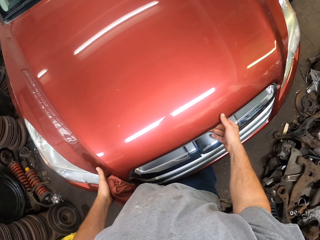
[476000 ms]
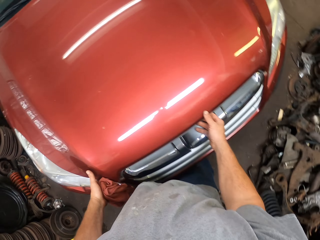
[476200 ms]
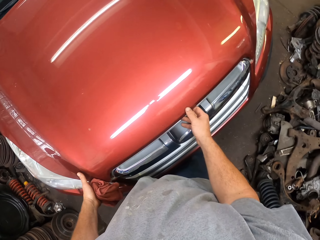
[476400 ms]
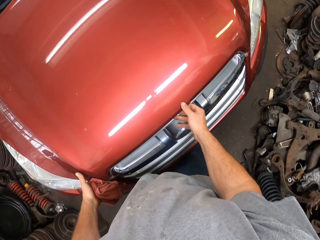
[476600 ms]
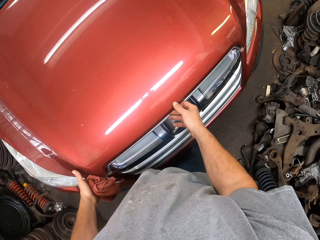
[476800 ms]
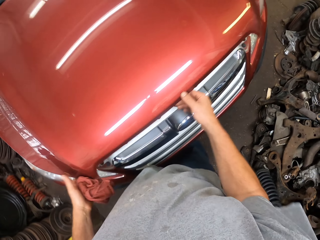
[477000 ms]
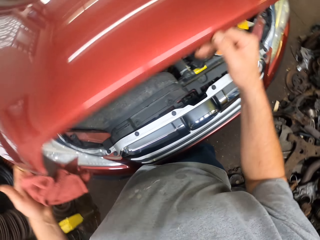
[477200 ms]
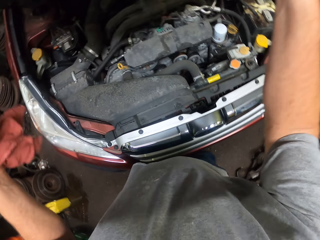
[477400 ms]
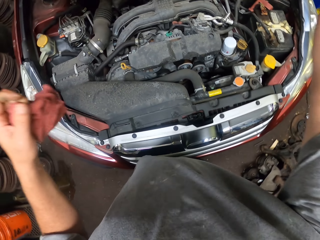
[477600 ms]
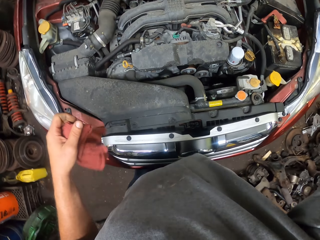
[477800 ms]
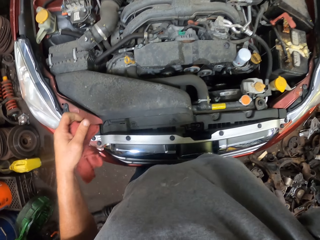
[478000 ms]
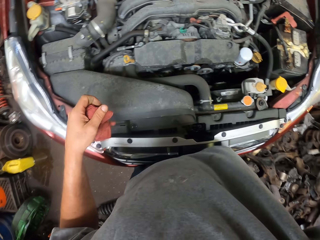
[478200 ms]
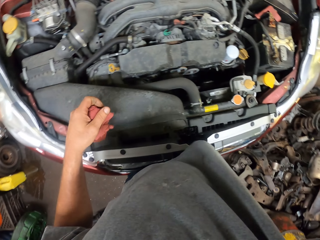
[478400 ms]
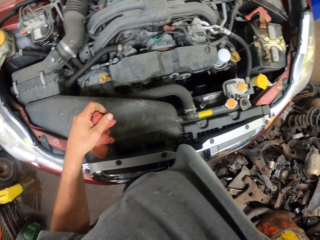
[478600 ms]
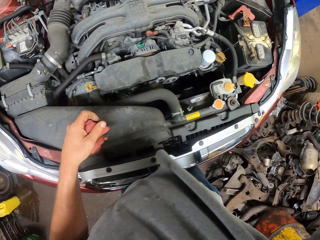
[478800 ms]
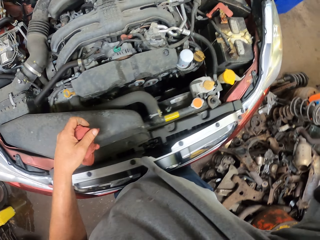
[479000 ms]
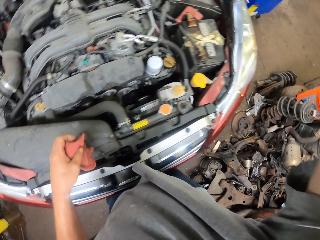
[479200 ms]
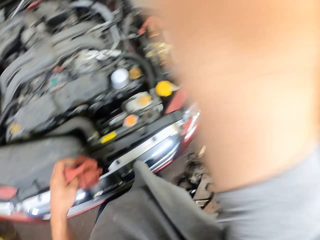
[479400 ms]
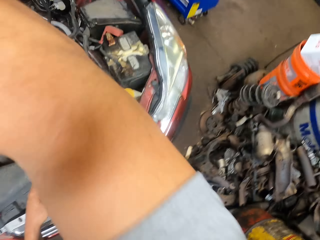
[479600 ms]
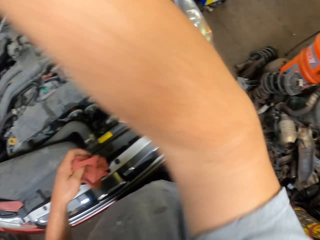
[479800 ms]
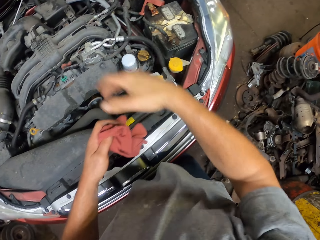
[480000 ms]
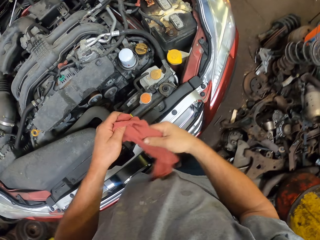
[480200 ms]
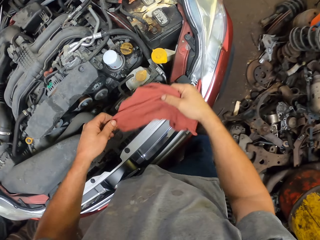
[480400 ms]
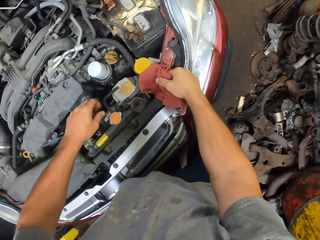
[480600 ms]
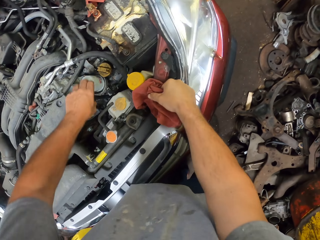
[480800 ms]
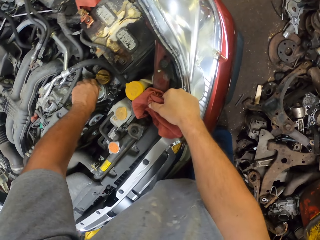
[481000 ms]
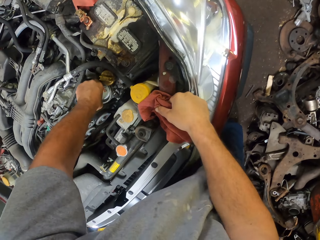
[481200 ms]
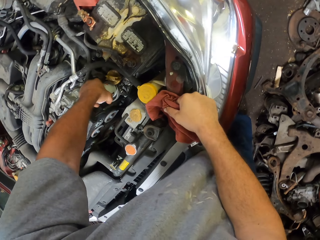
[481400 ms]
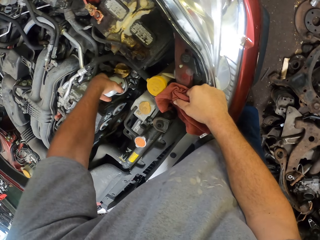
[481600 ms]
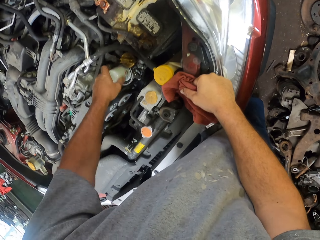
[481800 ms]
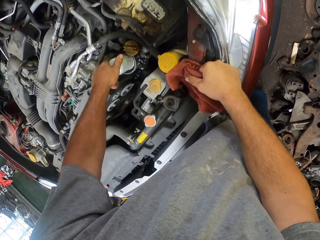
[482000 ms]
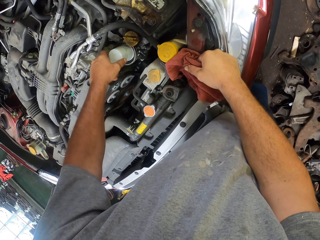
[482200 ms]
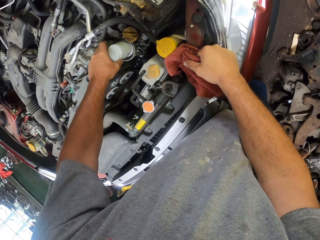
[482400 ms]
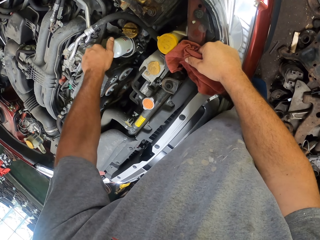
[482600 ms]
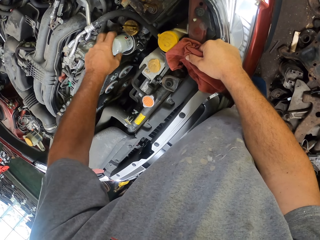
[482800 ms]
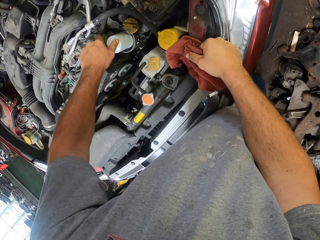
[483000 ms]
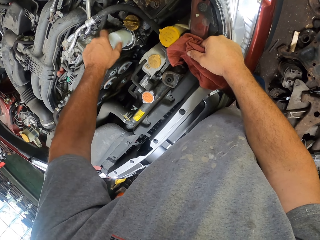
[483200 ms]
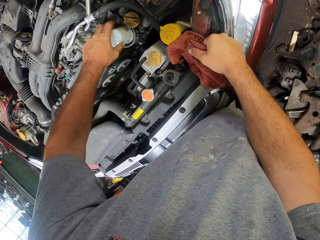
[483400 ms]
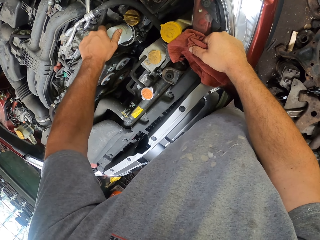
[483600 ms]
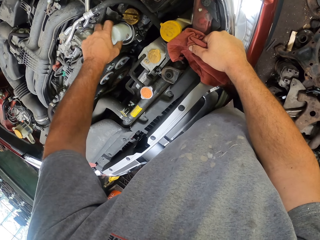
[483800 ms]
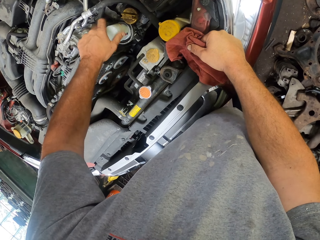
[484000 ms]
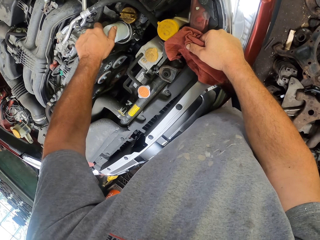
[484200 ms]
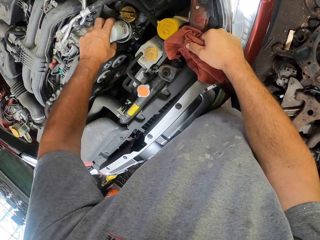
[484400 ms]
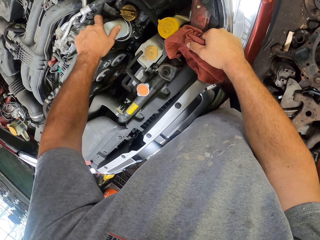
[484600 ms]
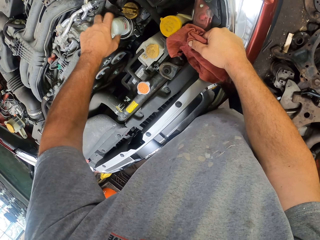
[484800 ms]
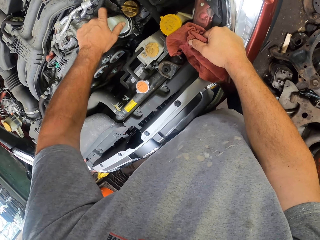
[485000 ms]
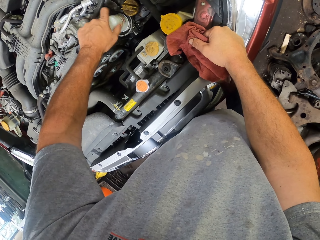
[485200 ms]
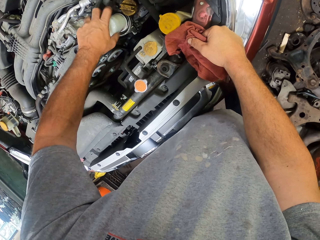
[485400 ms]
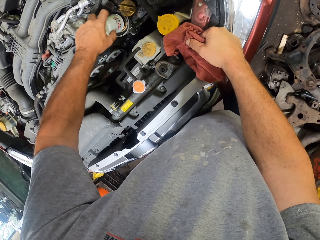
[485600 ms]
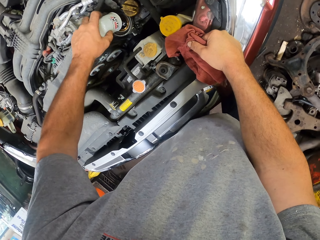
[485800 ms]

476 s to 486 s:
The camera wearer opens a bonnet. They hold something. They open something.

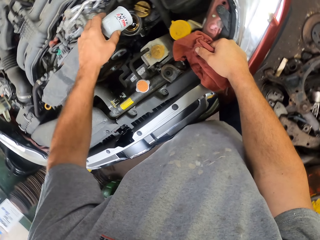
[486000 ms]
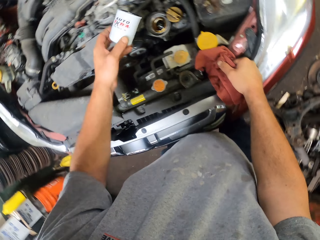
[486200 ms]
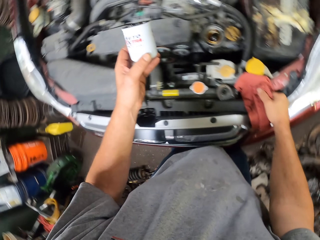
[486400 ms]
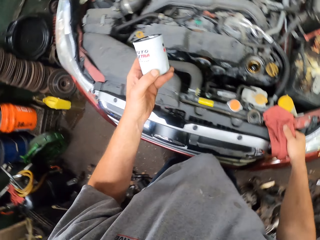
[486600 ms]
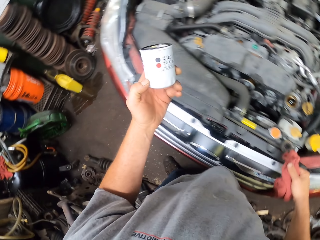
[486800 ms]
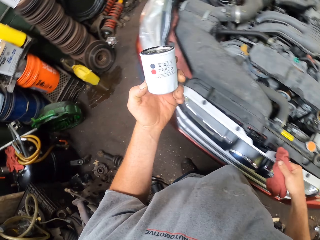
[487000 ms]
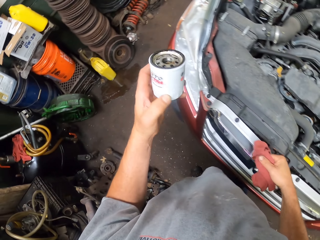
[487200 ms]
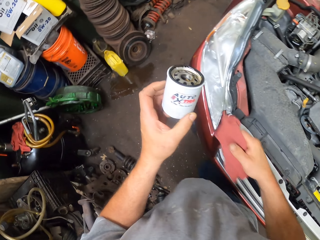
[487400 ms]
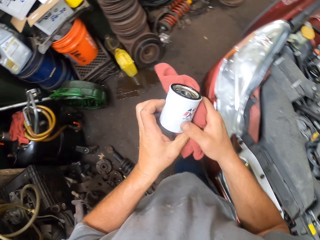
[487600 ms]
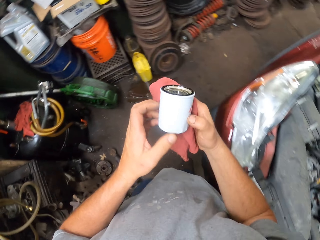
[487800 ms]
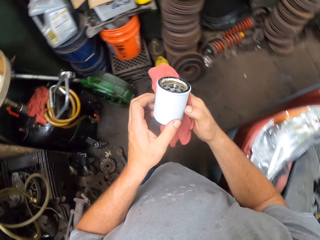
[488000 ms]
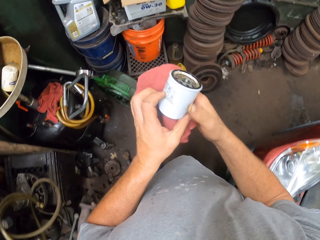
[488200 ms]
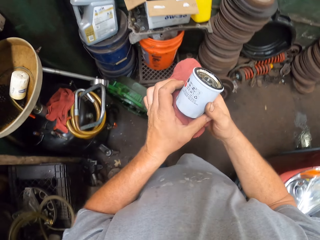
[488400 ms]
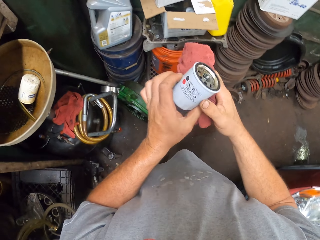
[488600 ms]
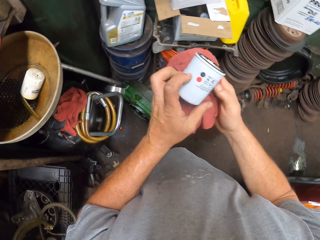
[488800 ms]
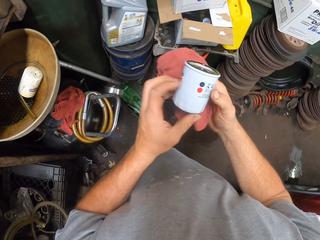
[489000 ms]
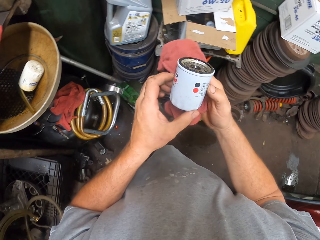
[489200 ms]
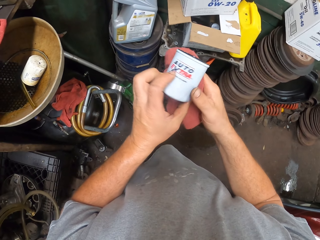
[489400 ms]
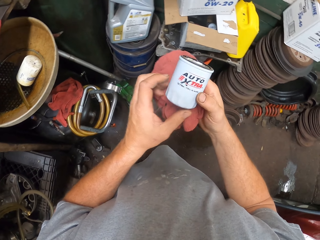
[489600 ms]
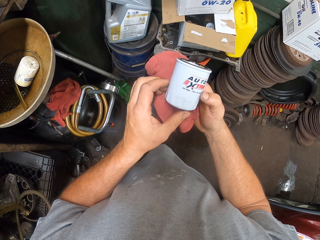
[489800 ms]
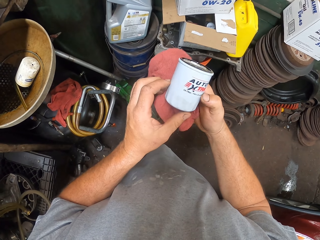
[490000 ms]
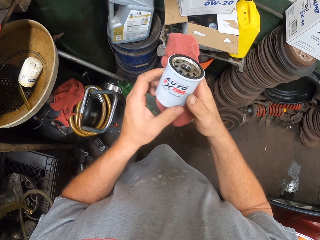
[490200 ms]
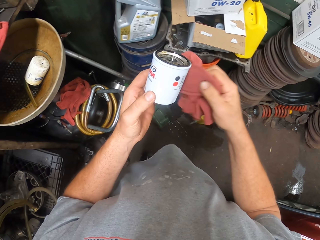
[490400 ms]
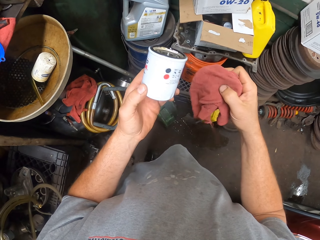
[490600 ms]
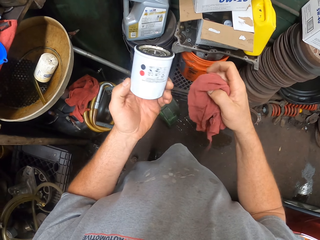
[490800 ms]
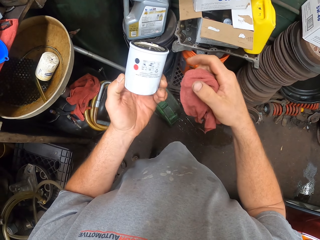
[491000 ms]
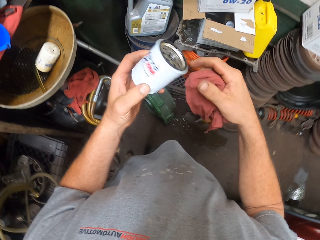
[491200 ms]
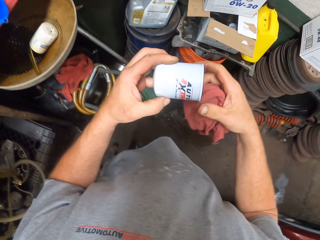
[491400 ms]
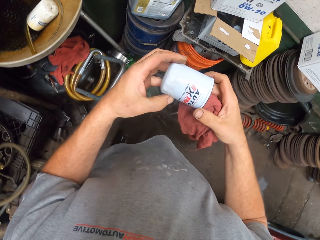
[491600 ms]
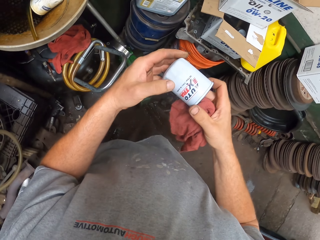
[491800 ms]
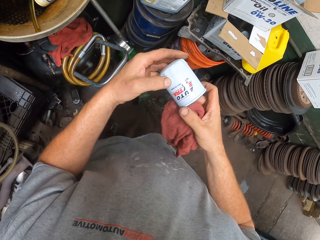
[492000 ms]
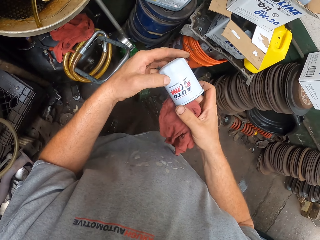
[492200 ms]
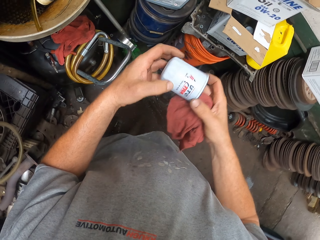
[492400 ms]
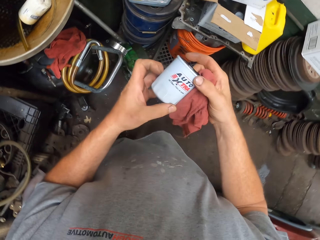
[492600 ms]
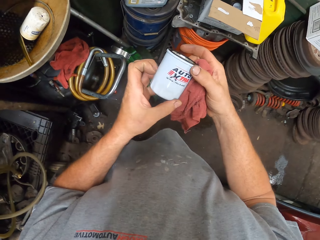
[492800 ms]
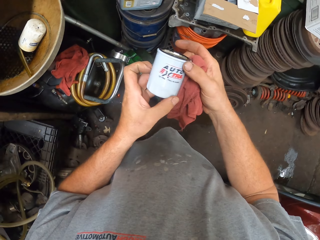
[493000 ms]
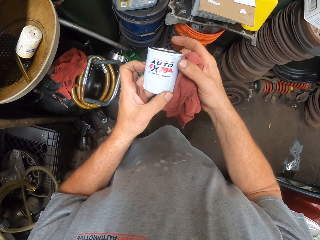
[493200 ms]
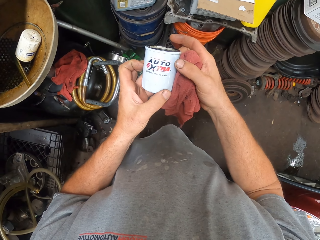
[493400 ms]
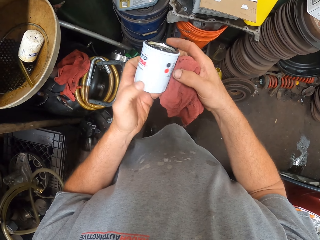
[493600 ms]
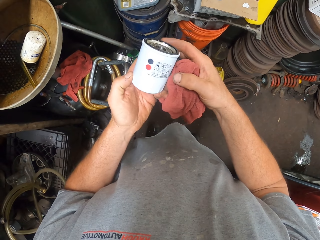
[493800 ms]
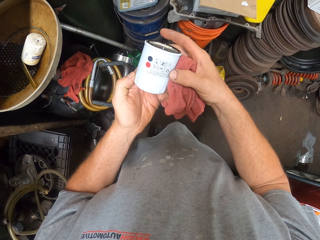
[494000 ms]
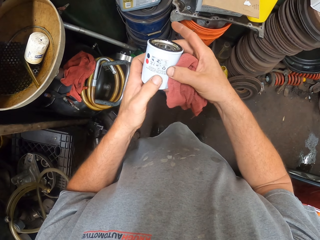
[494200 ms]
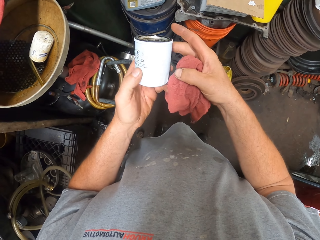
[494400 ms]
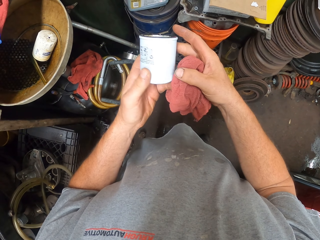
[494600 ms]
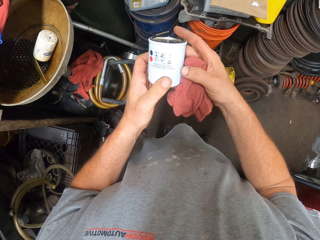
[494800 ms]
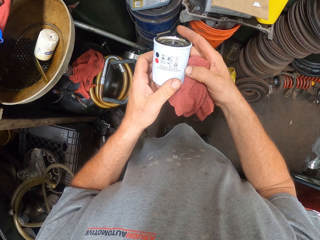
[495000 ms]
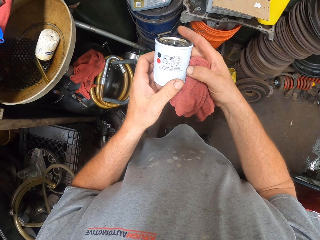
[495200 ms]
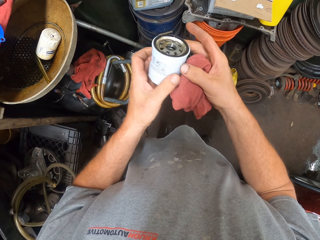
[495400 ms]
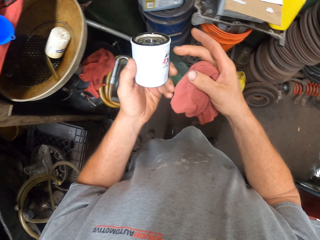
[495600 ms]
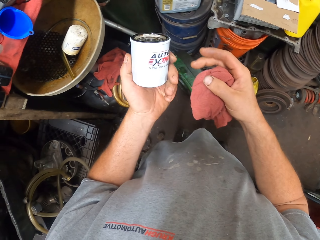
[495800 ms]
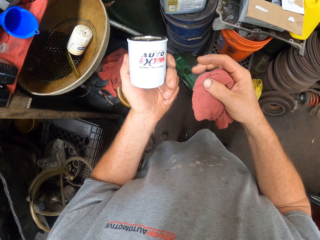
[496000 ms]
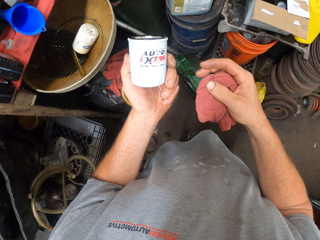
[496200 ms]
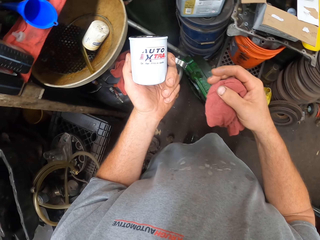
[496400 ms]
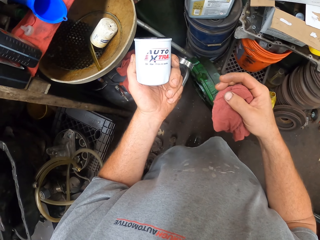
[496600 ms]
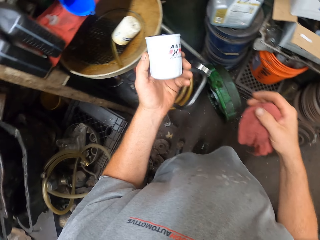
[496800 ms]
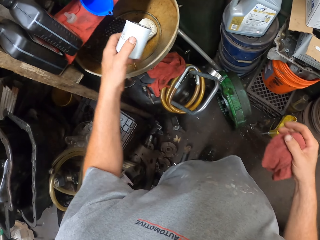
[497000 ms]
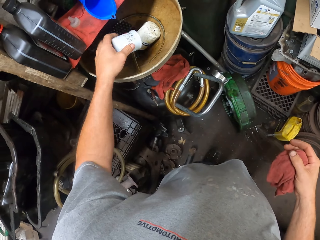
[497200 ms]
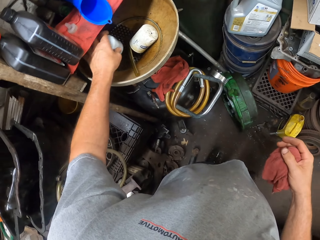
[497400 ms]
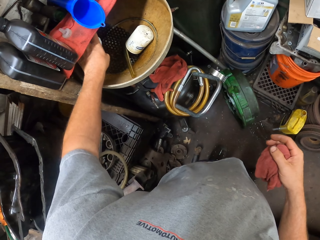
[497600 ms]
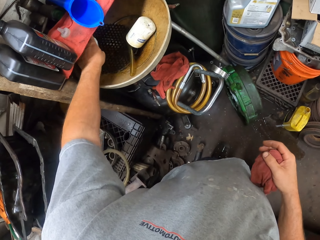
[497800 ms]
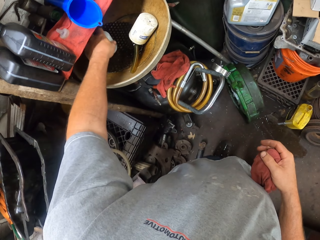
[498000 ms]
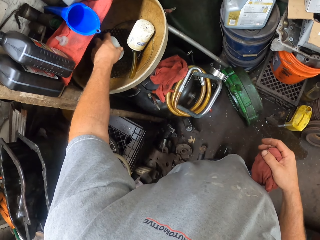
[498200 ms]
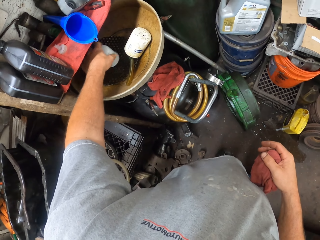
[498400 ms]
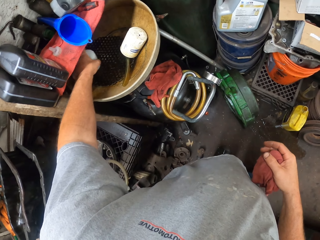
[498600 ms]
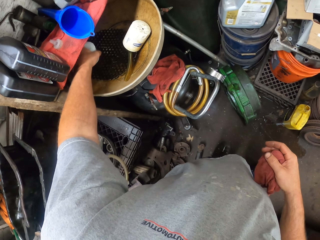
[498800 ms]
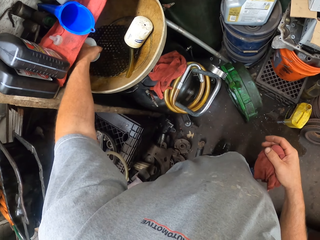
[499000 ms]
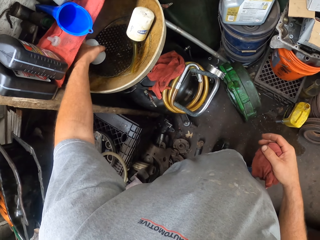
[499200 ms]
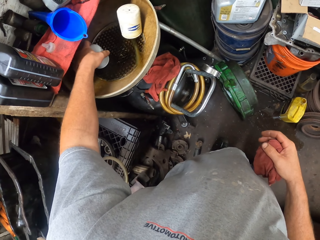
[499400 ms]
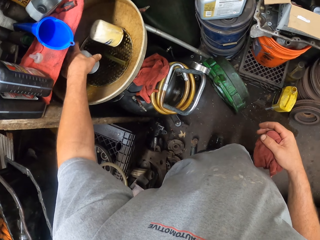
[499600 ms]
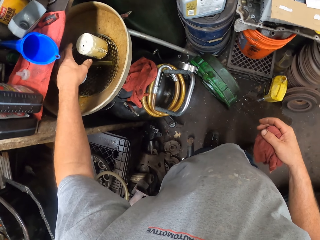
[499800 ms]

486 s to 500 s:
The camera wearer lifts up something. They carry something. They look at something. They hold the auto xtra. They place the auto xtra in a steel bowl.
